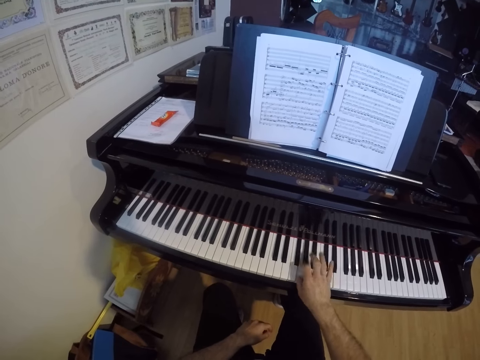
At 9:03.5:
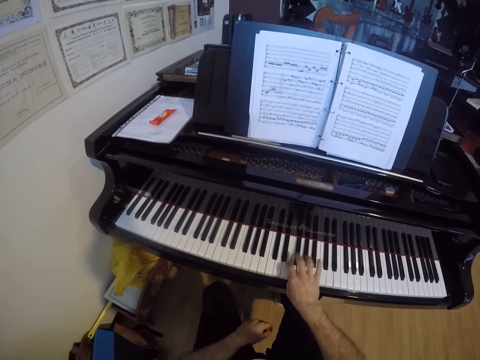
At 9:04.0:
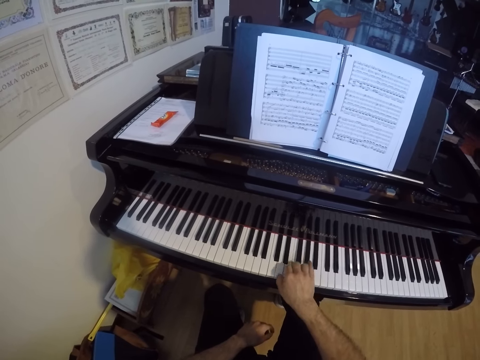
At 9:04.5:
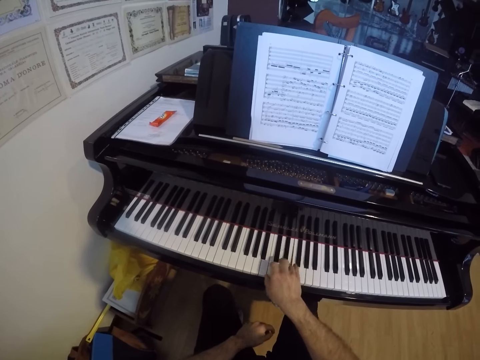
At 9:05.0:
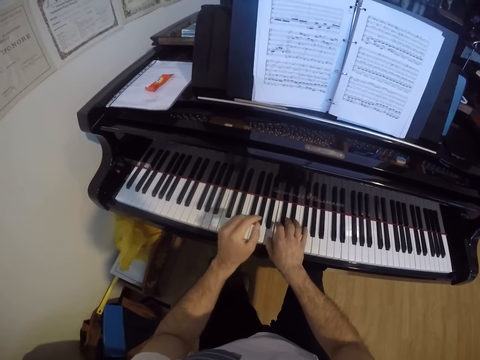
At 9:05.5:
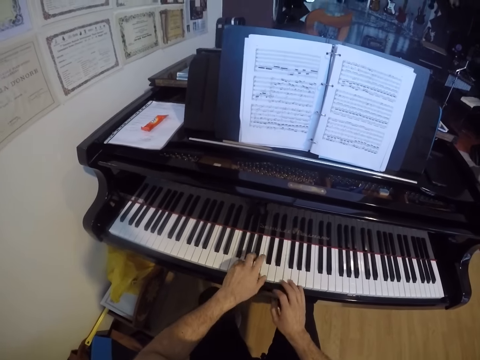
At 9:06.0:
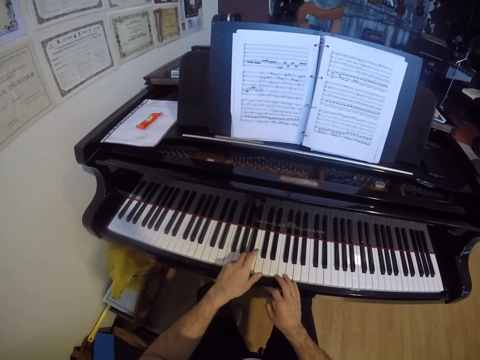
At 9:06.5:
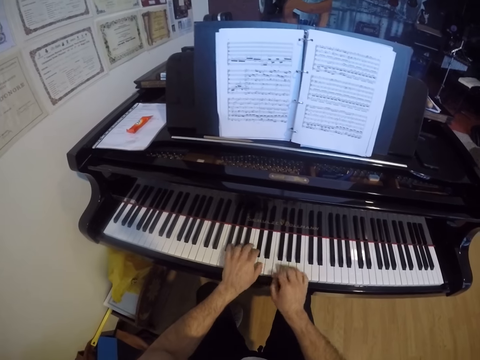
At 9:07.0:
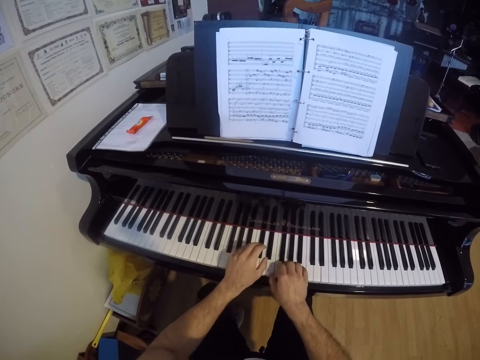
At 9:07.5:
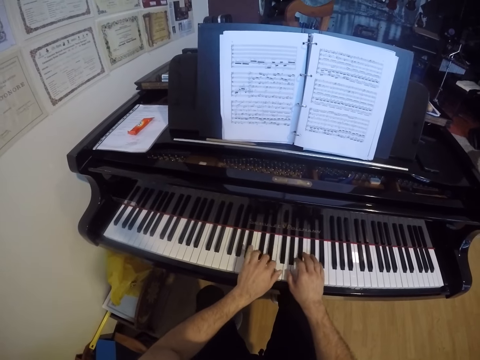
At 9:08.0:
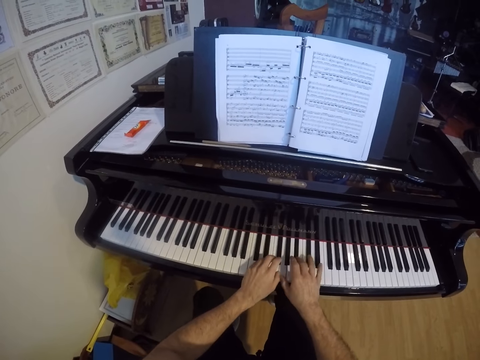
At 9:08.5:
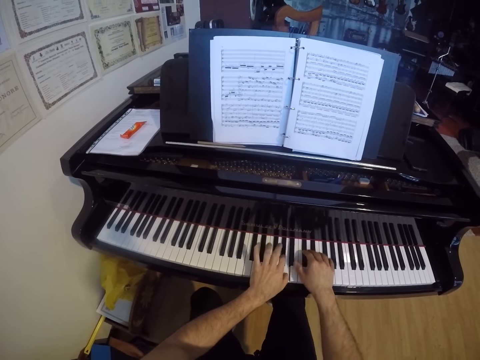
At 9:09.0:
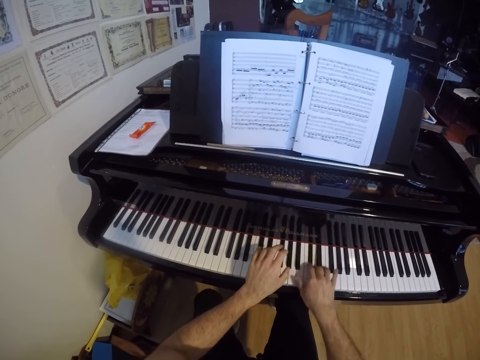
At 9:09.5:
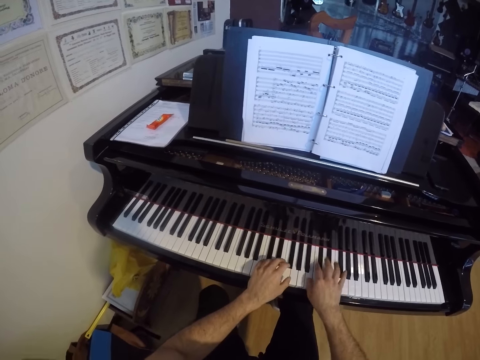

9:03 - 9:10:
The camera wearer plays the grand piano with both hands.

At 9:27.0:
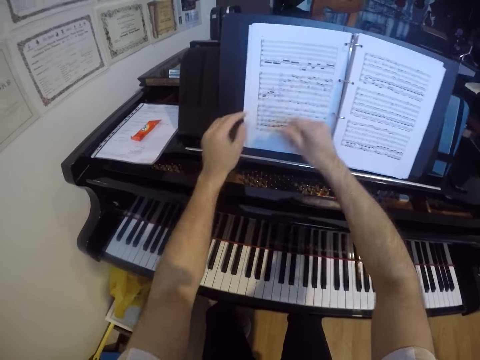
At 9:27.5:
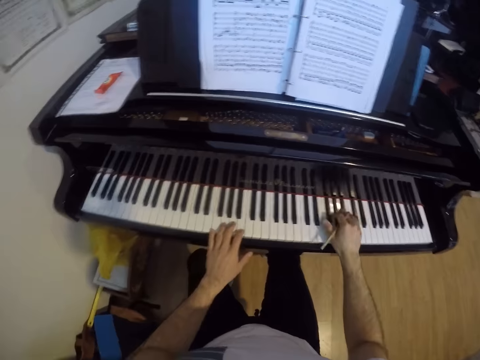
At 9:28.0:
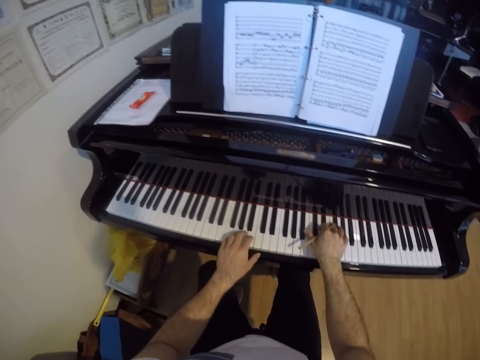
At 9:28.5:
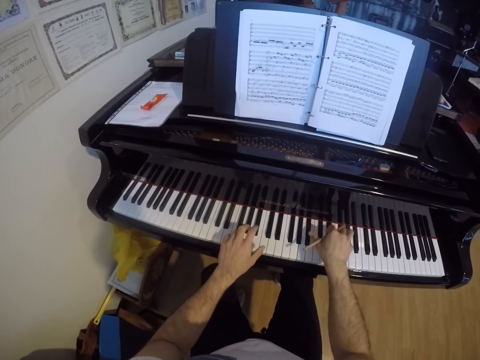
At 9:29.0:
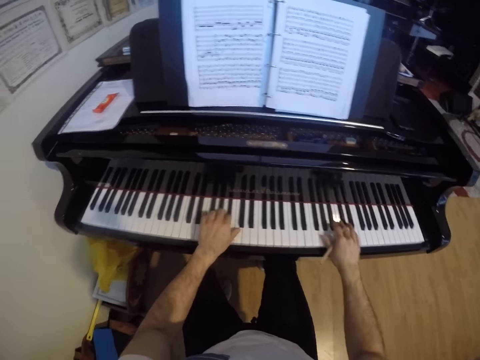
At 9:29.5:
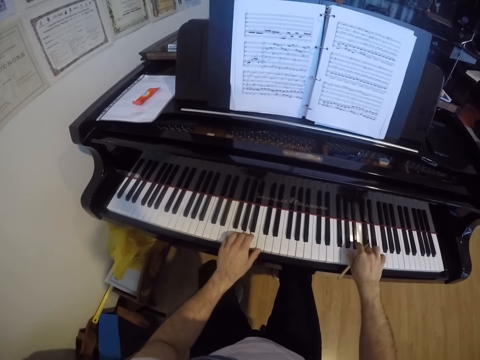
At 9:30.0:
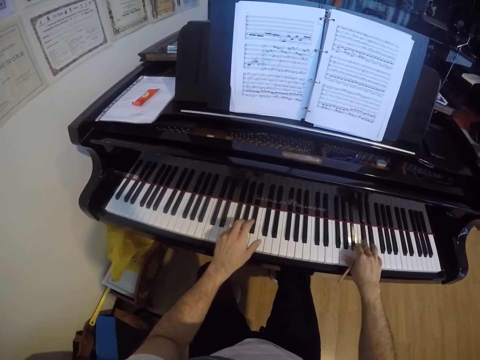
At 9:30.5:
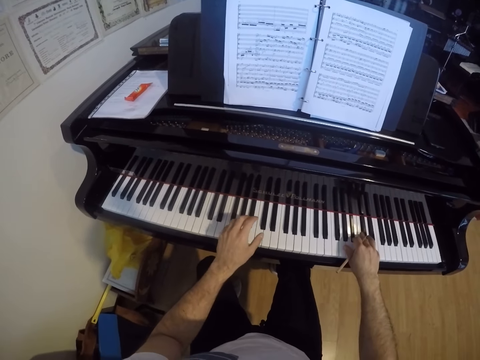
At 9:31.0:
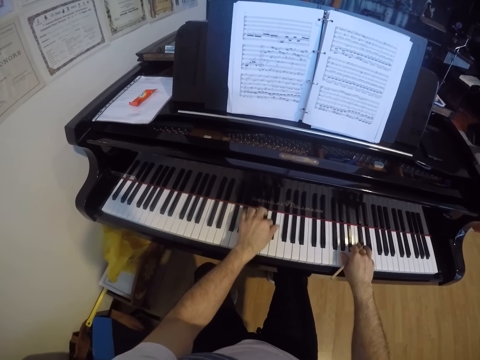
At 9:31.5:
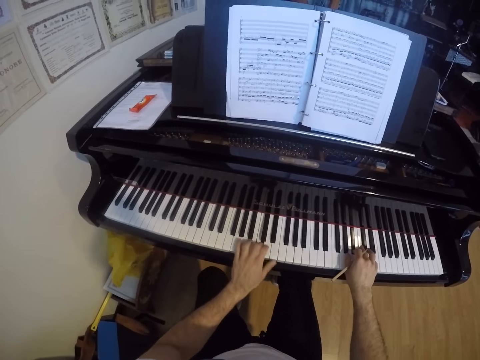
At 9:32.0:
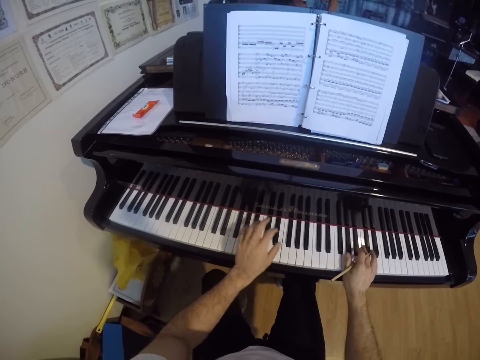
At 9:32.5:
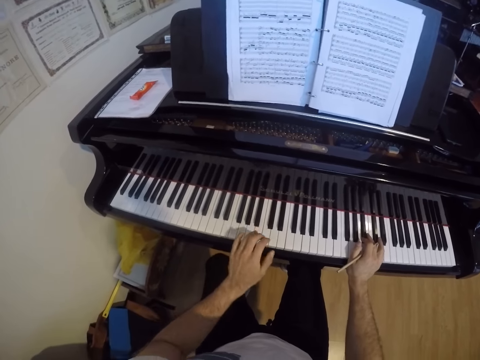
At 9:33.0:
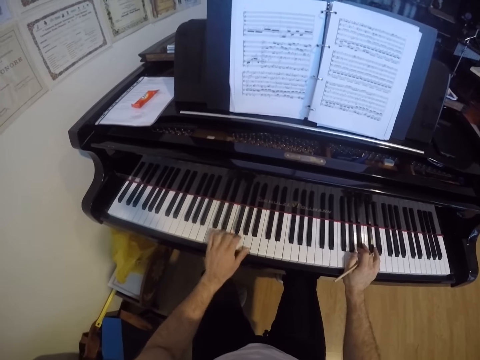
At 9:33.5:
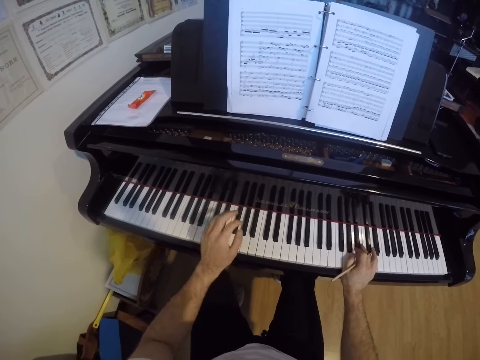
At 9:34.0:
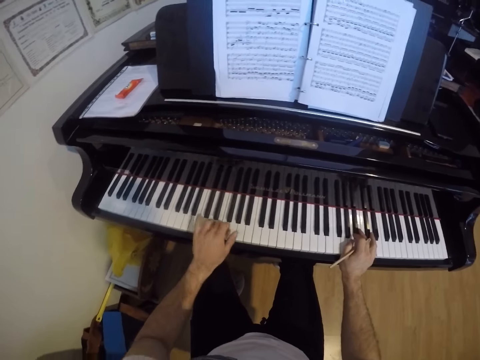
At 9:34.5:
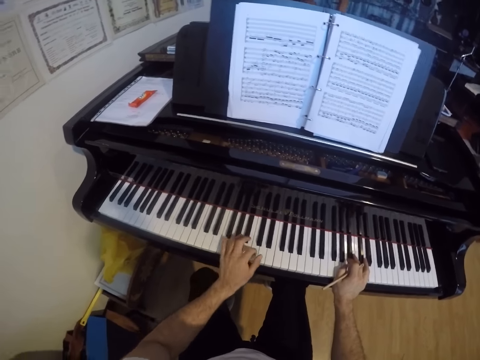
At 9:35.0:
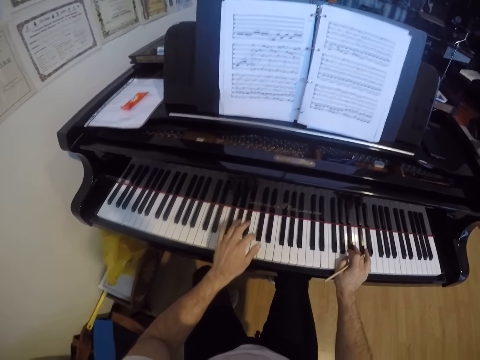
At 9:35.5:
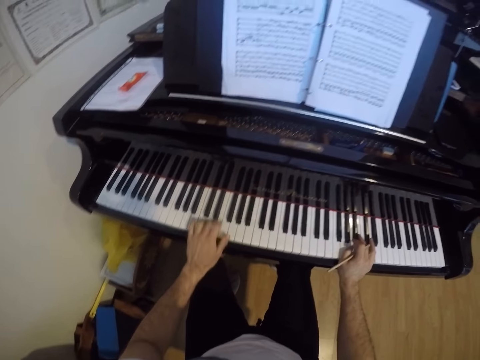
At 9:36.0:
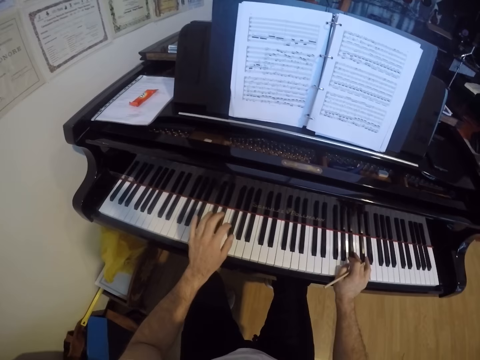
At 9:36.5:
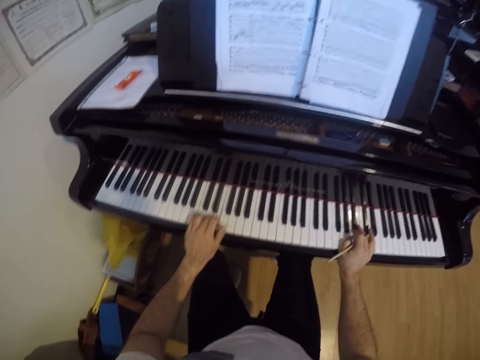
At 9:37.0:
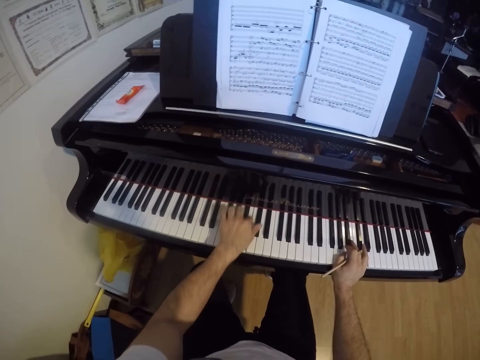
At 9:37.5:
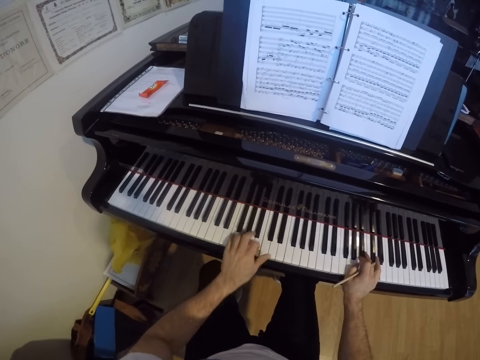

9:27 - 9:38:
The camera wearer plays the piano with both hands.

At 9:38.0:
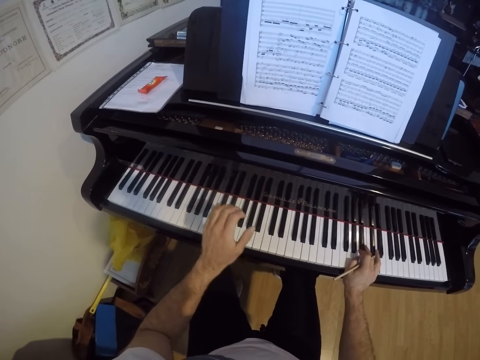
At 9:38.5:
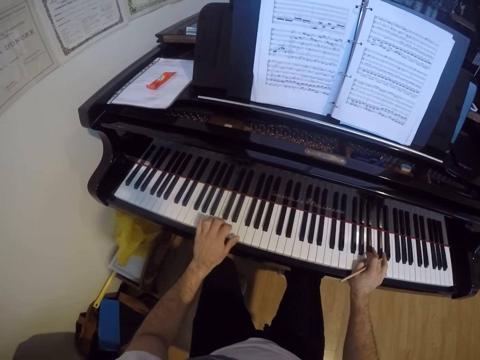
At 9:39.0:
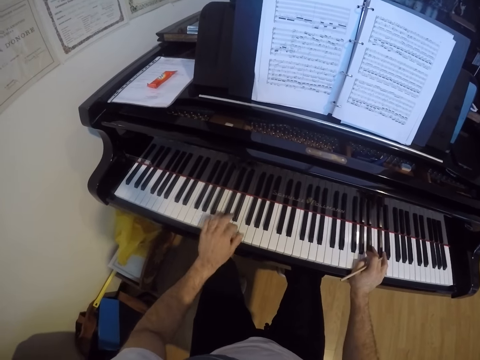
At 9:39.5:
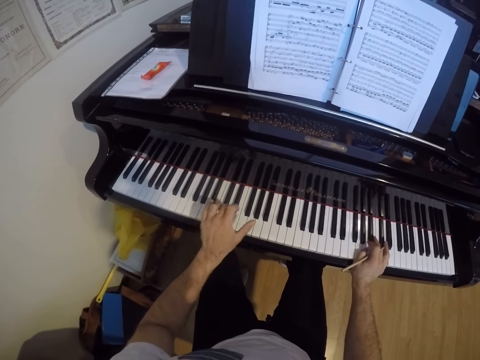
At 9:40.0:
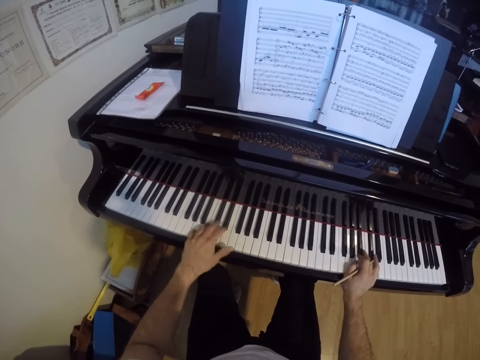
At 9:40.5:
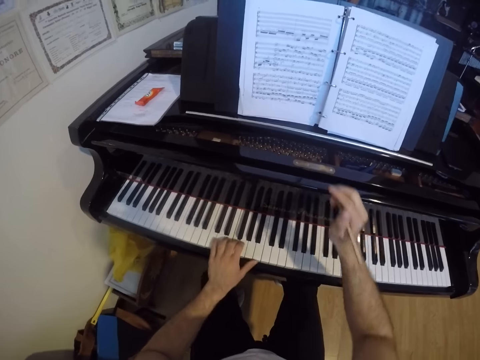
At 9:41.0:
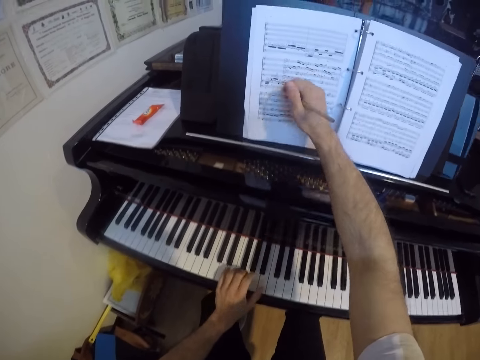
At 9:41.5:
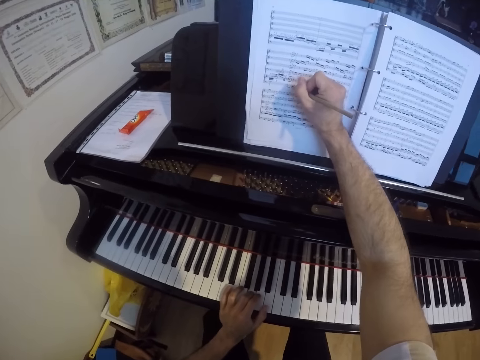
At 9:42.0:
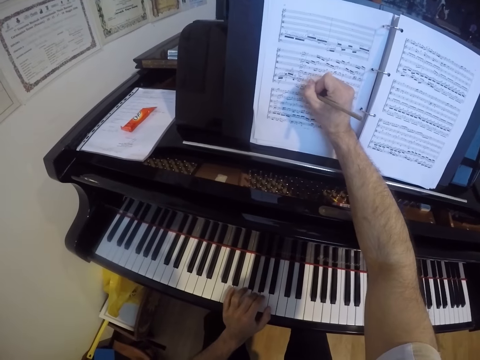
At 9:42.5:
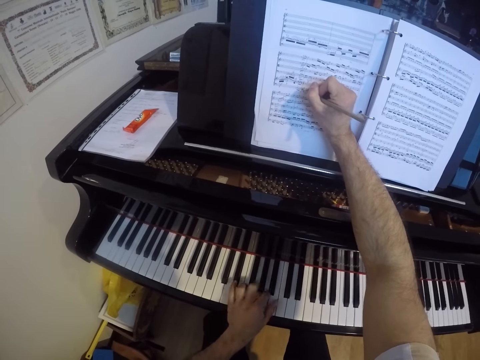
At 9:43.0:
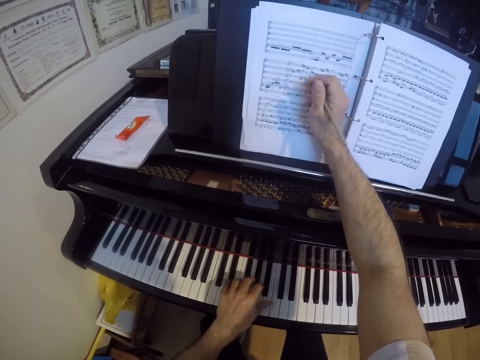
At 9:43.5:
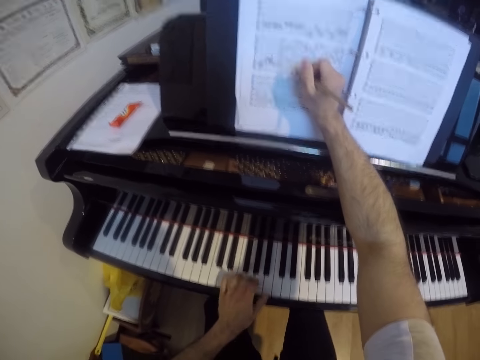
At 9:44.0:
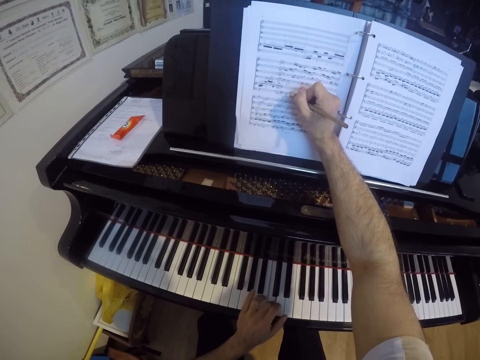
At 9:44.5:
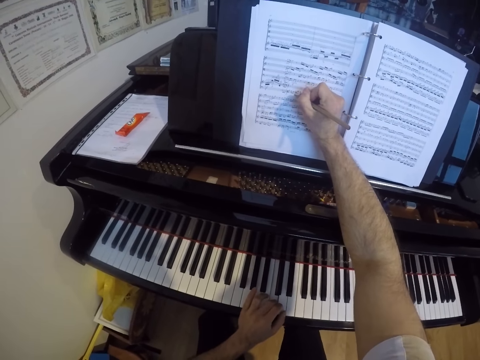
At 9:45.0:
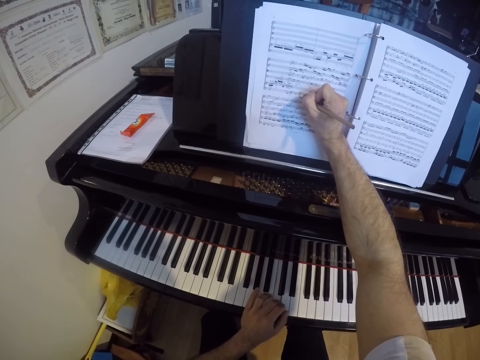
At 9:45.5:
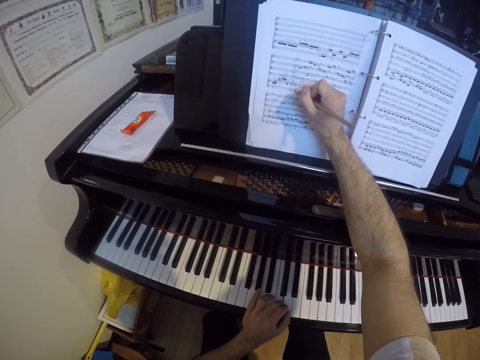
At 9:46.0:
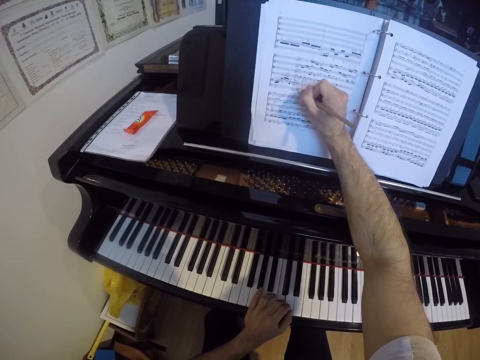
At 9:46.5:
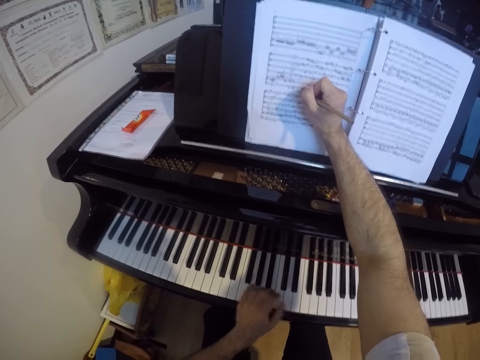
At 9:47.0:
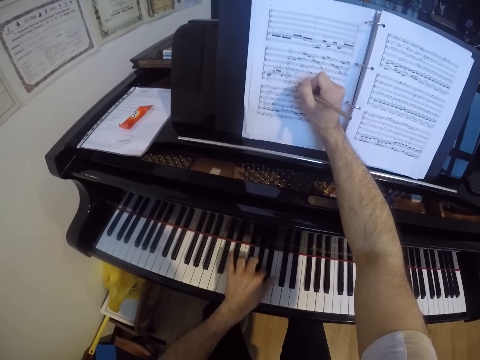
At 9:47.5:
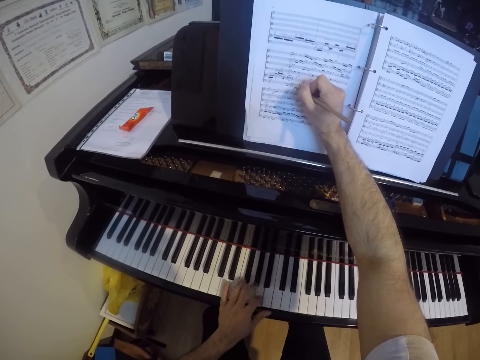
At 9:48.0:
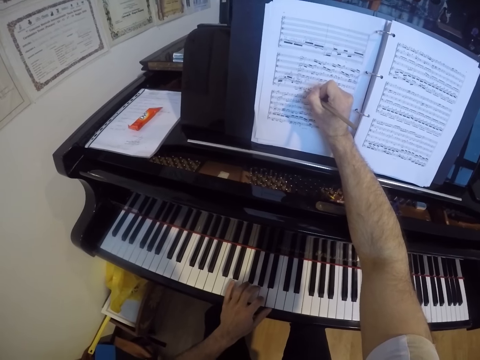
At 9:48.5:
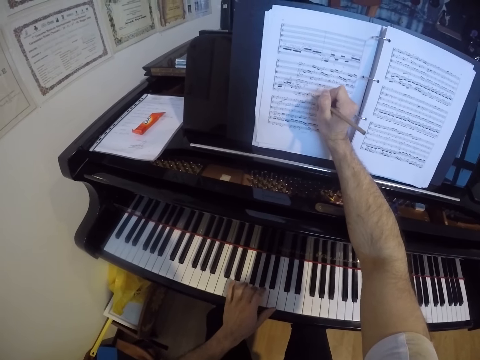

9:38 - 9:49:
The camera wearer writes with a pen on the piano sheet on the piano with his right hand. He plays the piano with his left hand.
